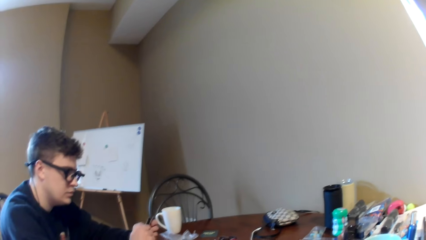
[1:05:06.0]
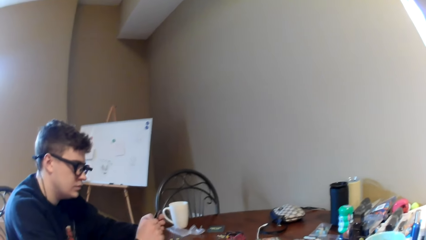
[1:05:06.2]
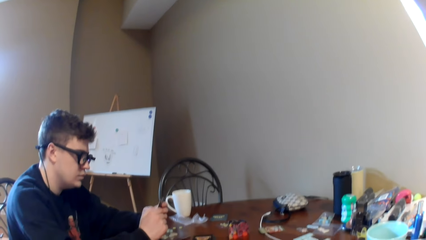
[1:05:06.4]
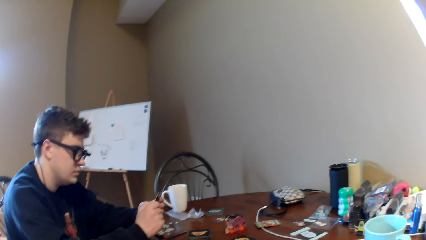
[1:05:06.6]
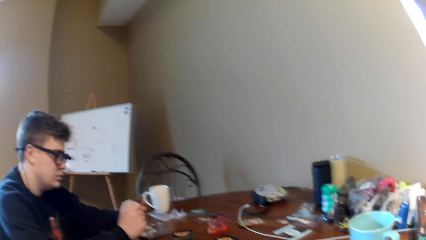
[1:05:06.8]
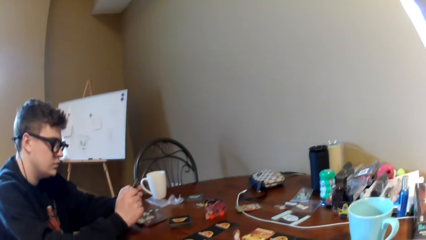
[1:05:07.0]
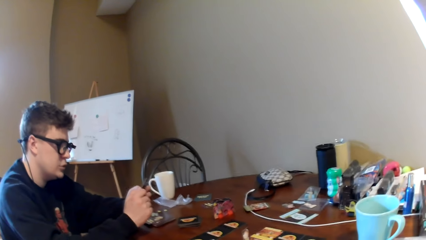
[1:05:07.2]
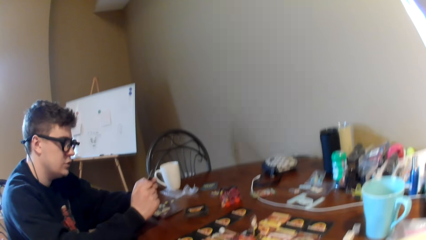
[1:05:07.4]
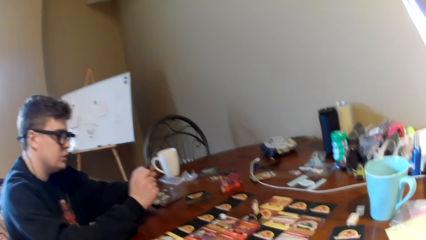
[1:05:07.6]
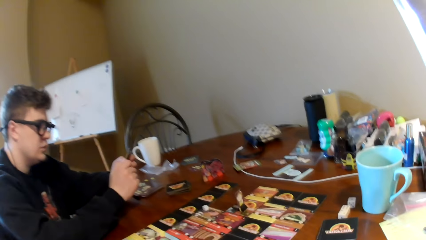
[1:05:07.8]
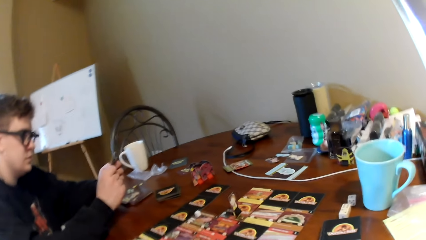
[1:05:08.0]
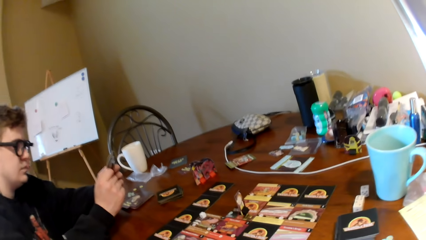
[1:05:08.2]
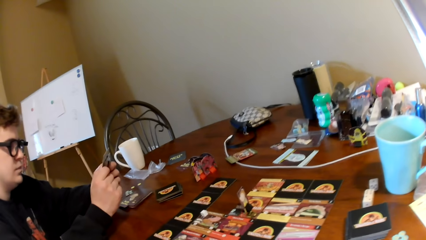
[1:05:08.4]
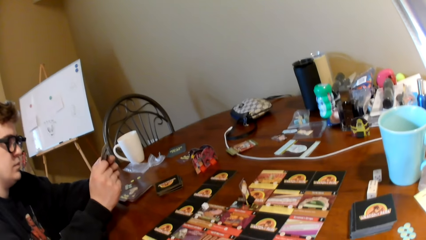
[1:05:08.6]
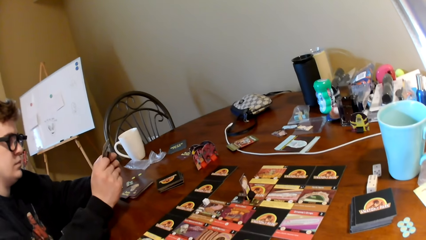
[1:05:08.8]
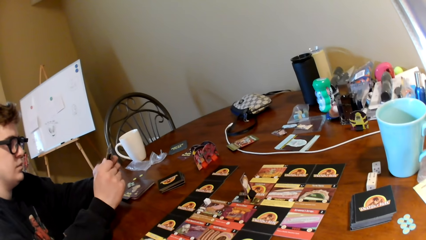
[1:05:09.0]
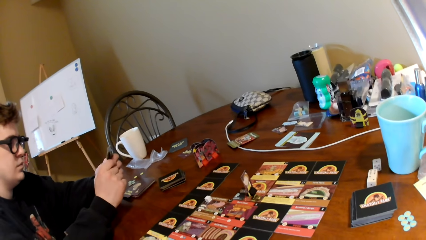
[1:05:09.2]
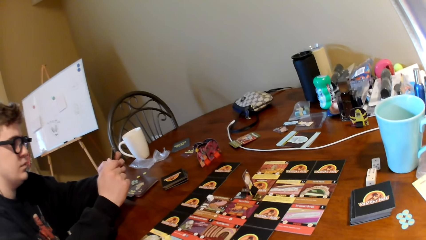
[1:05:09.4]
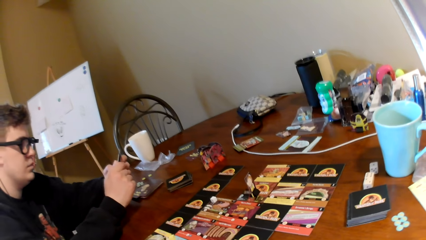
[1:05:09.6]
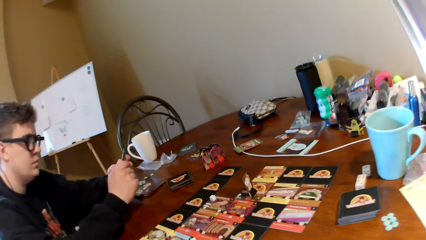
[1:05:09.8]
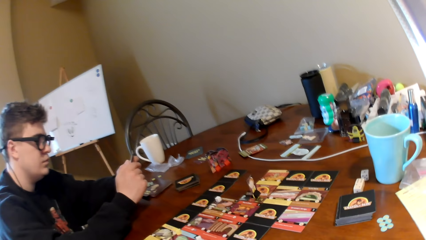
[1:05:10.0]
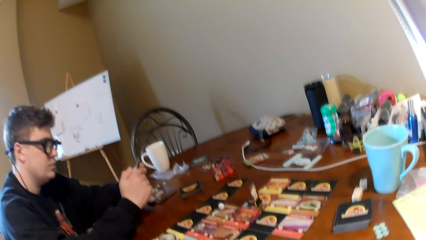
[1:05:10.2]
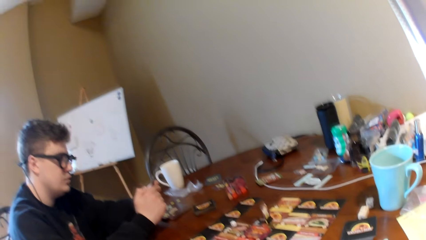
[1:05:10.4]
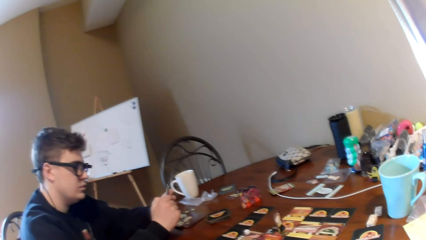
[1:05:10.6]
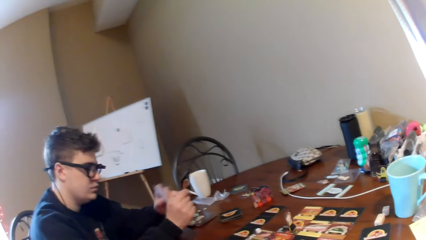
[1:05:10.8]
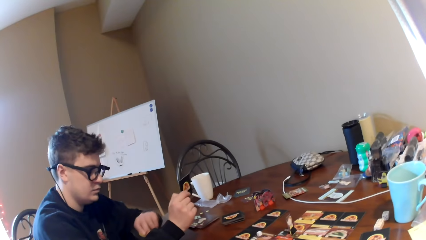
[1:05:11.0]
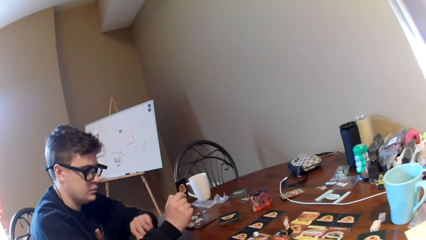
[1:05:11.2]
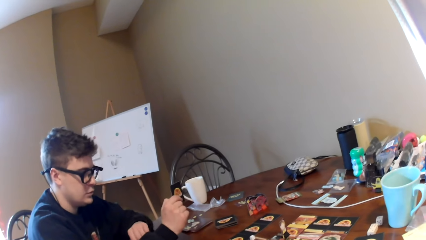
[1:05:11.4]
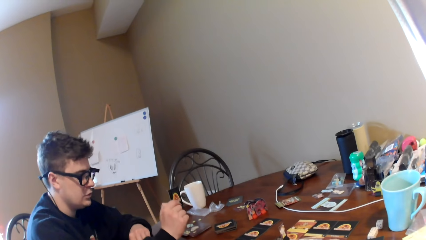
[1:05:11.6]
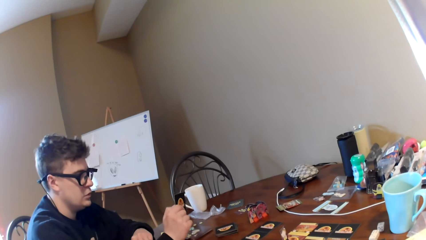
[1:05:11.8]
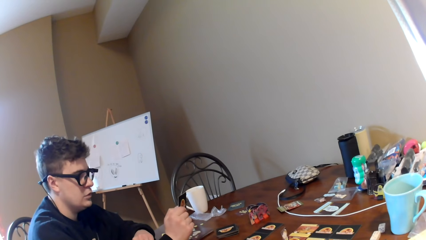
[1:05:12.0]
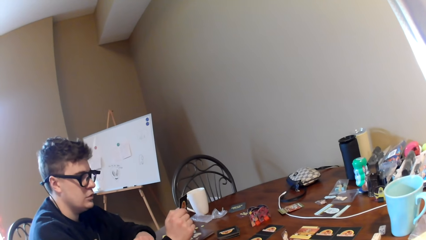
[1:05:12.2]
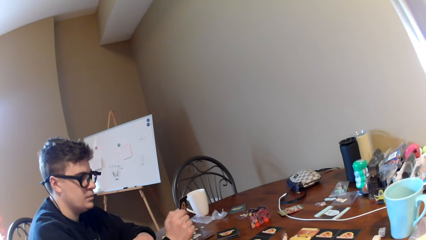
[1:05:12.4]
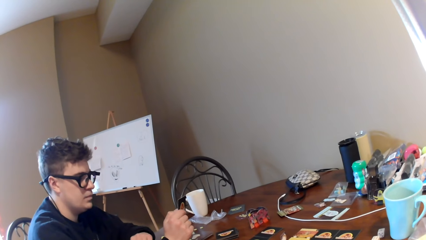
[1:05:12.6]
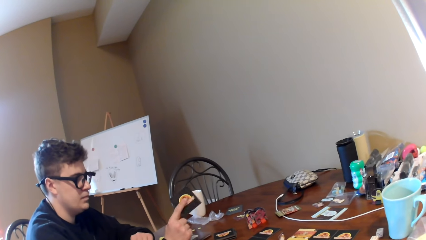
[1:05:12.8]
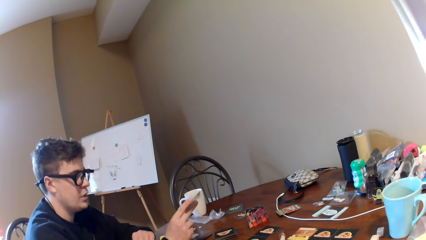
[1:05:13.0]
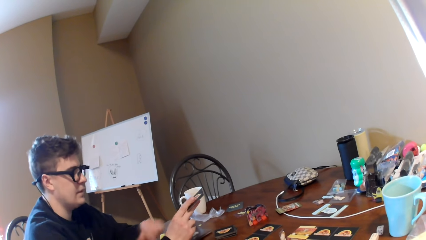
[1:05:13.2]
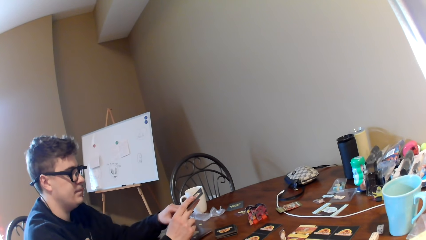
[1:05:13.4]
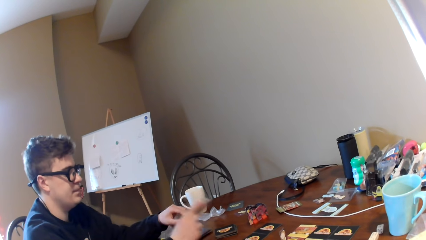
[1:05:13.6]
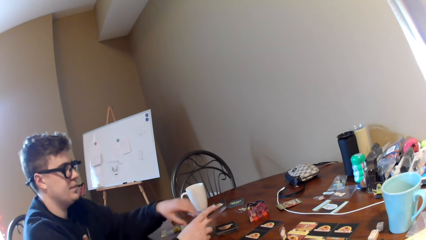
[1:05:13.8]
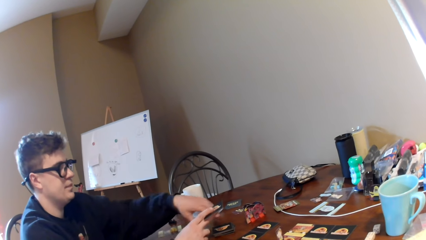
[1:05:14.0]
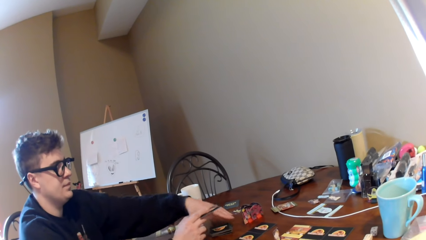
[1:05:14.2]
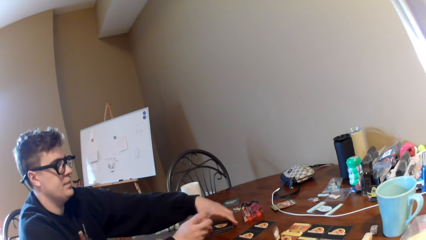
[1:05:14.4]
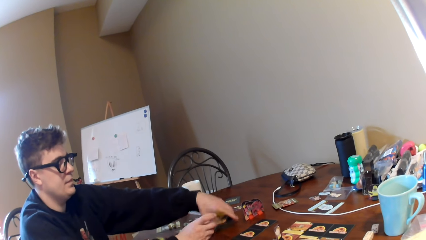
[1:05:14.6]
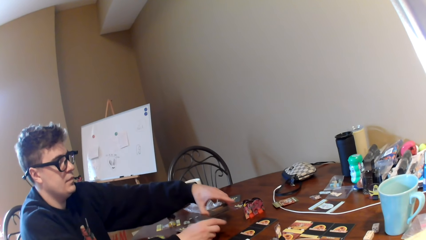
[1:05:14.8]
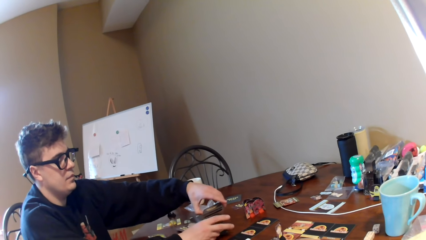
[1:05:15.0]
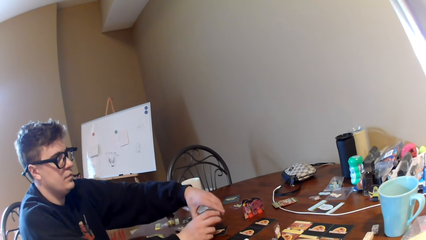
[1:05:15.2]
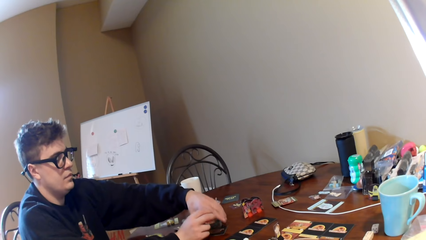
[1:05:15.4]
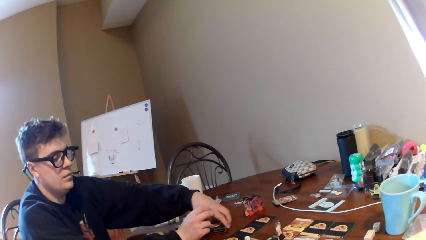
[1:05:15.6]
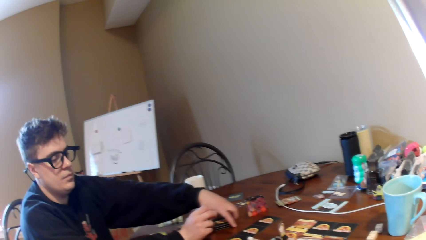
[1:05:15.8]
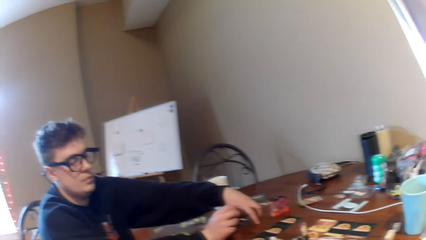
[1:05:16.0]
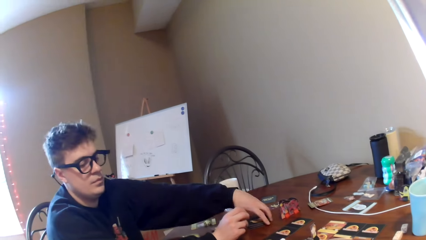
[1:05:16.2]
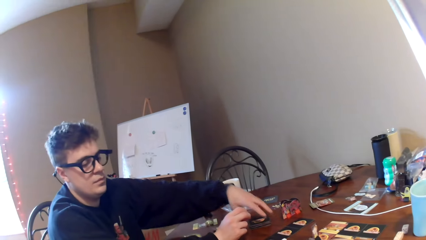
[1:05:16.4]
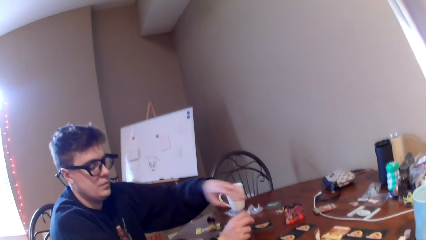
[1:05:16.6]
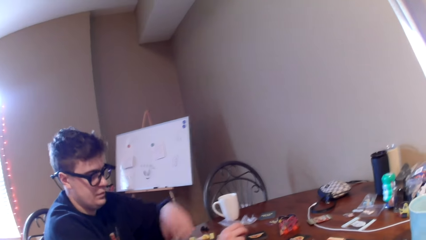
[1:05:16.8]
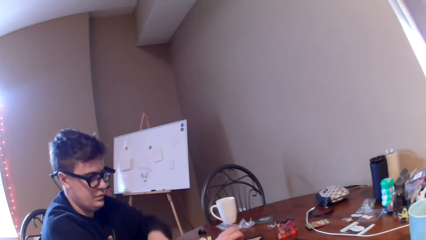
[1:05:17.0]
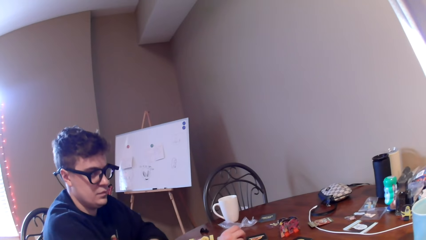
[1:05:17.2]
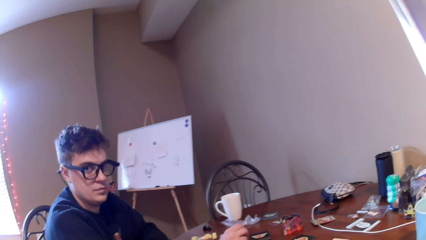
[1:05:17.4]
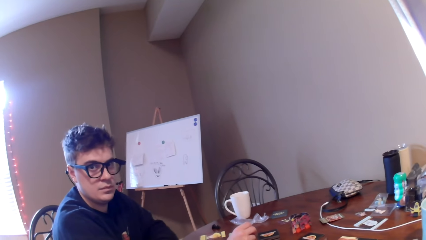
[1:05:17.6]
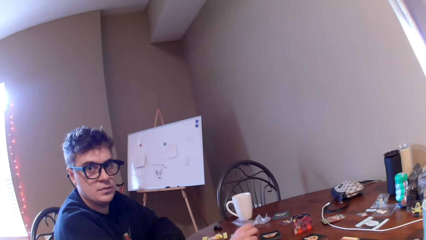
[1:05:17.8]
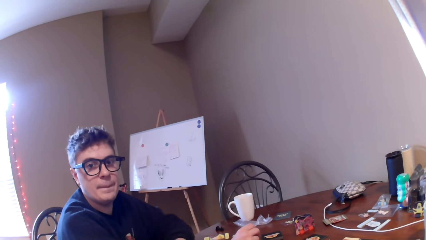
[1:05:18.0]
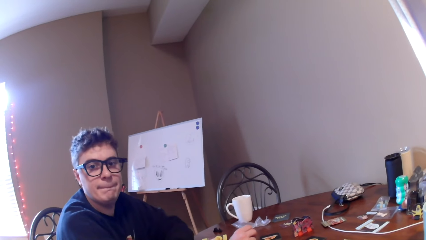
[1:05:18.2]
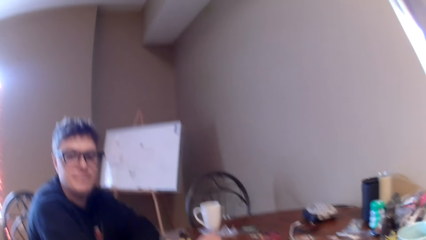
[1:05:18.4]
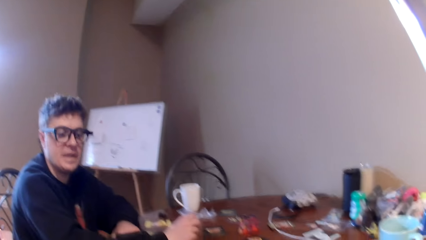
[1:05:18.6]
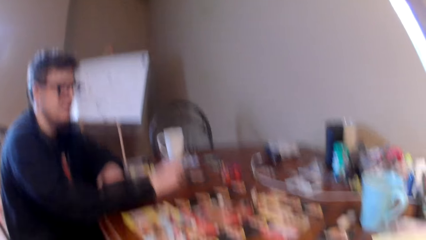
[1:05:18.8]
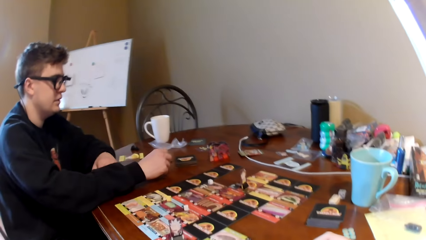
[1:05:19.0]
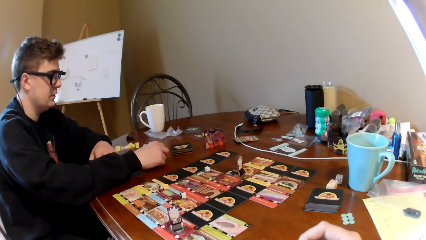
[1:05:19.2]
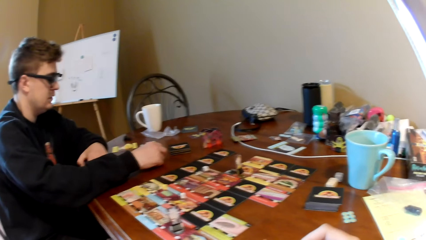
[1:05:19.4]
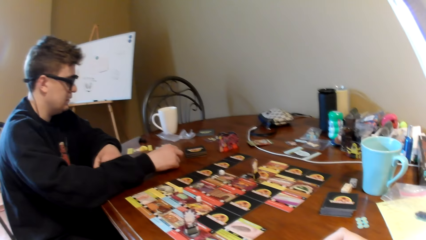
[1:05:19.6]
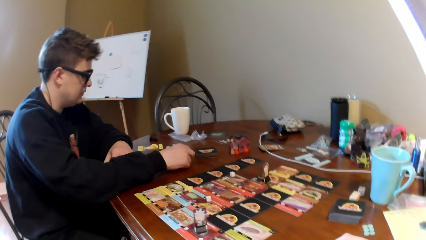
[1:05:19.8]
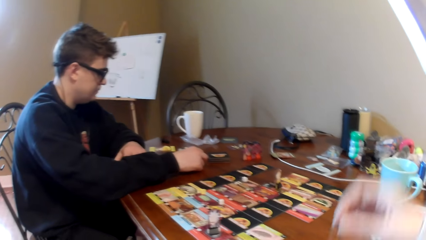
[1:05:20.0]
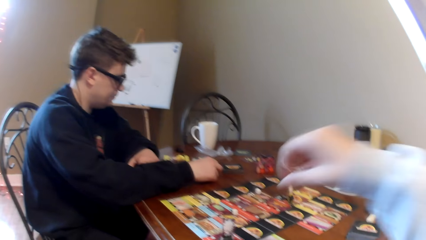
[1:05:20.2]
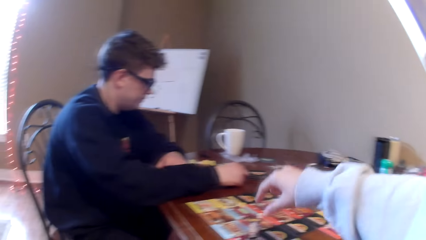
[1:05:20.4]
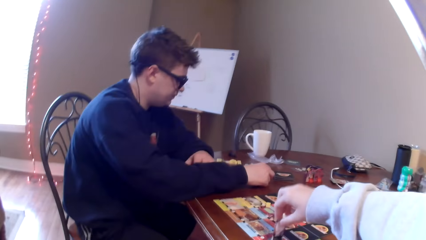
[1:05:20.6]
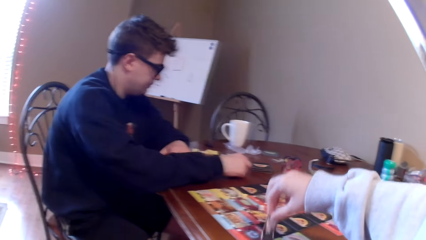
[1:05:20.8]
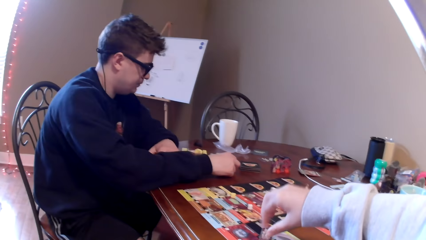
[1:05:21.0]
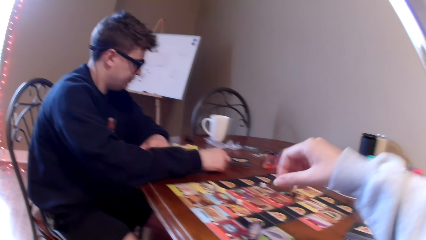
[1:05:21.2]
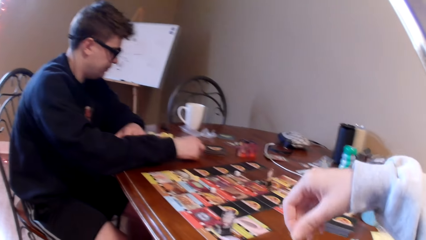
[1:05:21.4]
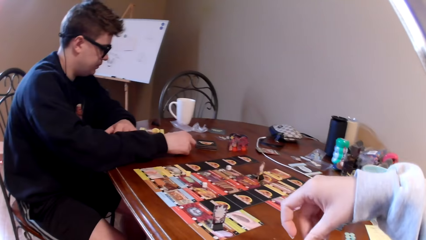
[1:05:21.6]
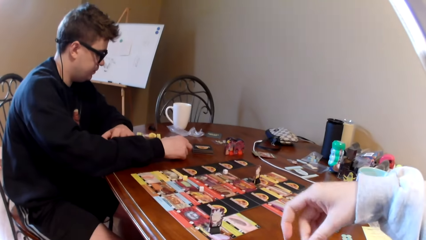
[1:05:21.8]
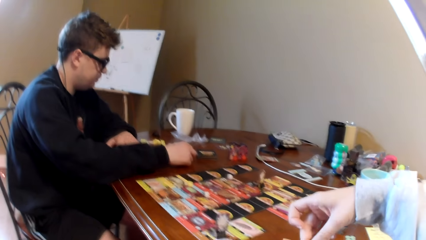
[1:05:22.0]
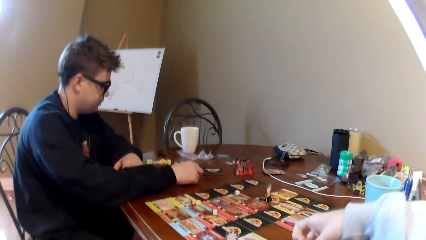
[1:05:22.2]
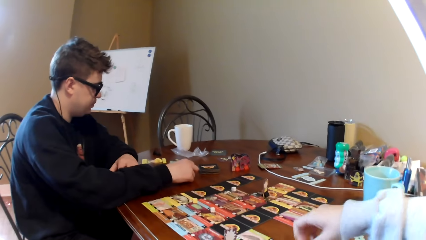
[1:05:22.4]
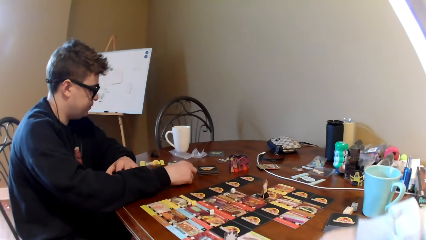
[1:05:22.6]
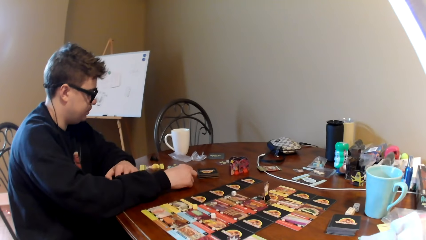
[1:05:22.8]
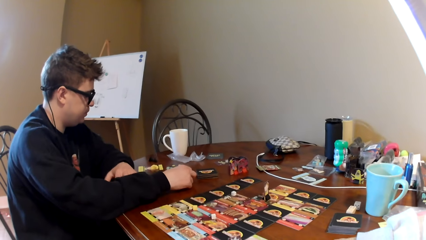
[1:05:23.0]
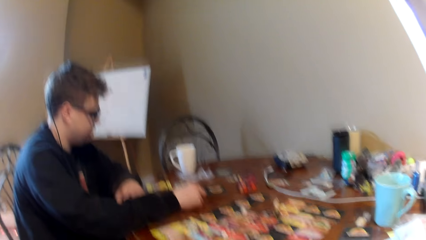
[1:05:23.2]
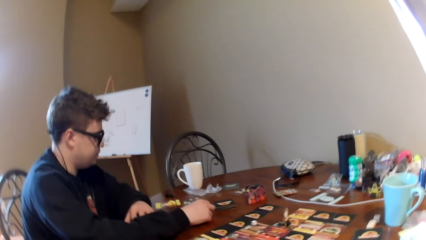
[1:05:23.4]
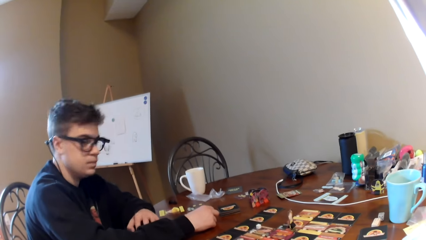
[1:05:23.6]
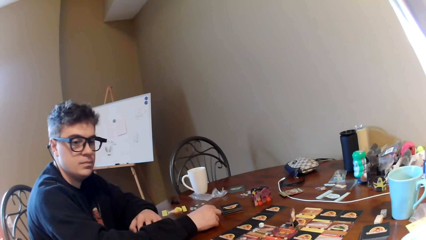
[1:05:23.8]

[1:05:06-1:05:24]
A man looks at the card in his hand. The camera wearer moves closer to the table. They move backwards. The man turns the card in the hand. The man picks up a pack of cards, puts a card on the table, and puts the cards on the table. The camera wearer talks to the man. They move the cards in the hand. They move a card or dice on the table. They put a card on the table.
